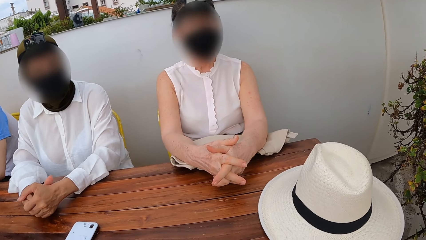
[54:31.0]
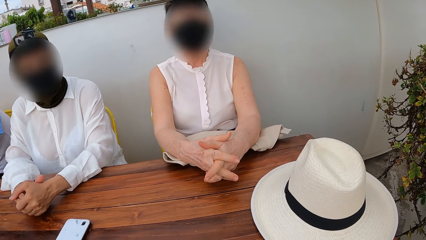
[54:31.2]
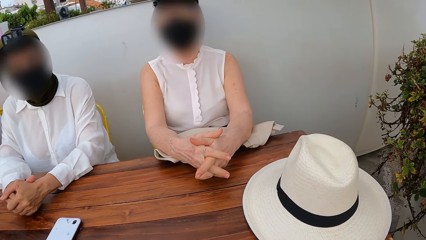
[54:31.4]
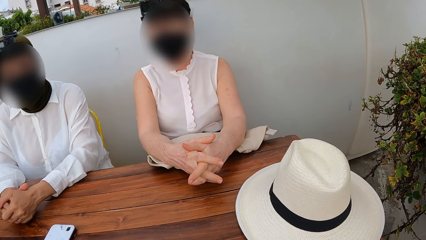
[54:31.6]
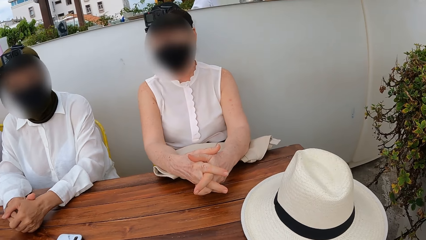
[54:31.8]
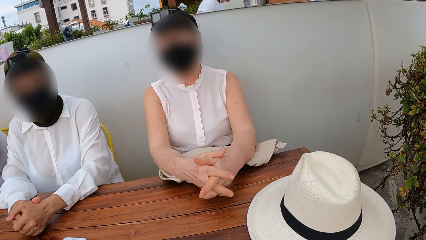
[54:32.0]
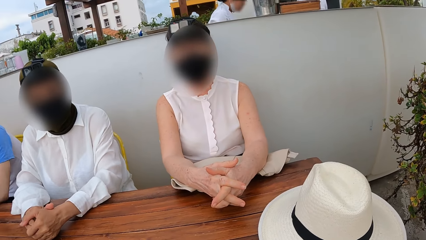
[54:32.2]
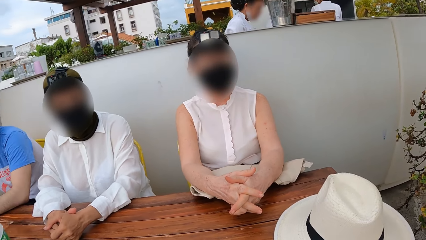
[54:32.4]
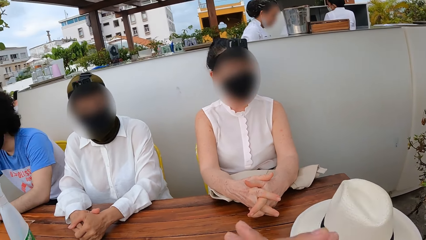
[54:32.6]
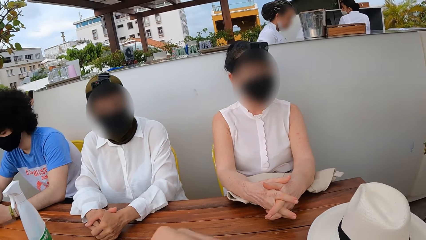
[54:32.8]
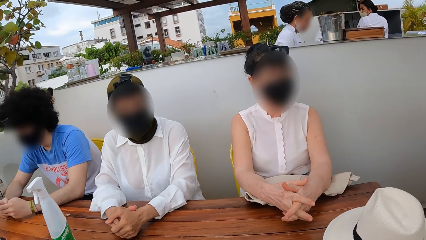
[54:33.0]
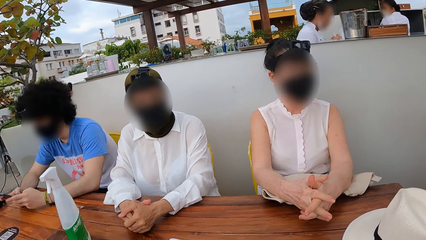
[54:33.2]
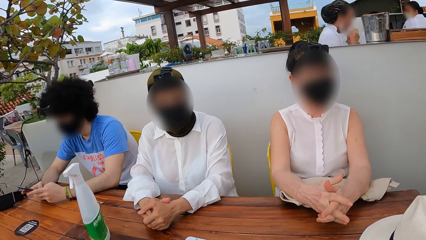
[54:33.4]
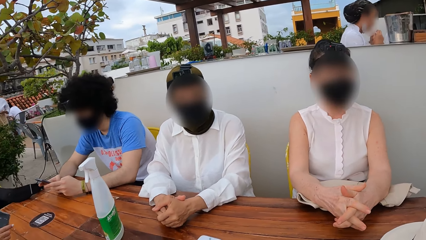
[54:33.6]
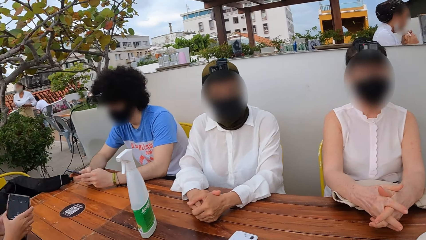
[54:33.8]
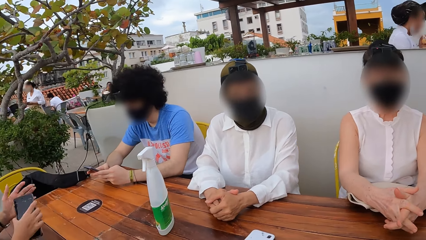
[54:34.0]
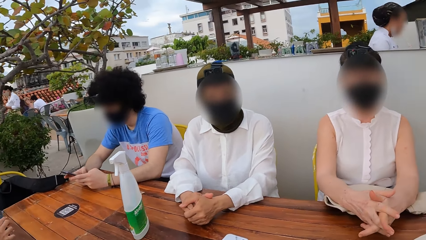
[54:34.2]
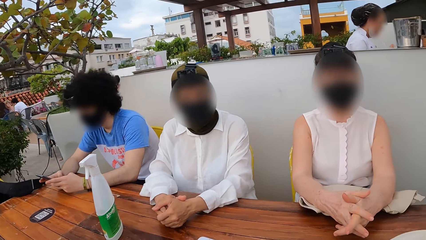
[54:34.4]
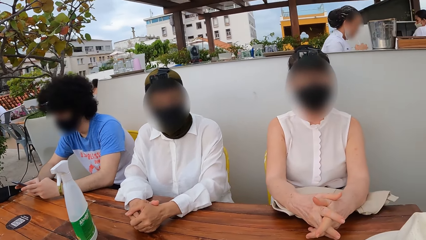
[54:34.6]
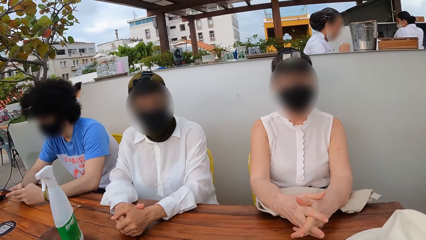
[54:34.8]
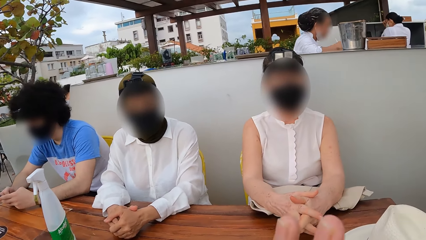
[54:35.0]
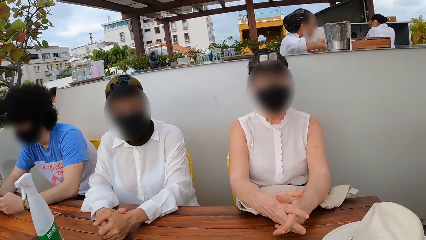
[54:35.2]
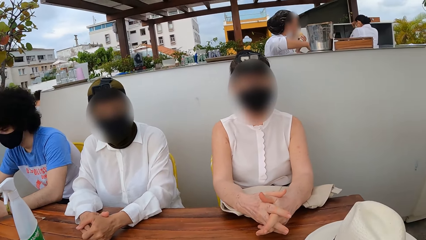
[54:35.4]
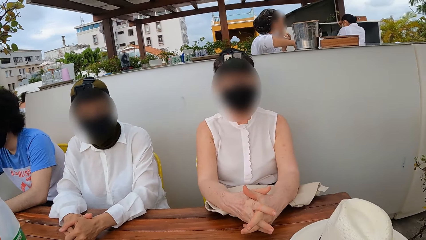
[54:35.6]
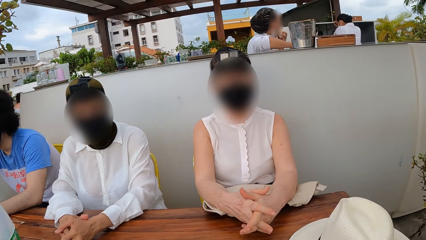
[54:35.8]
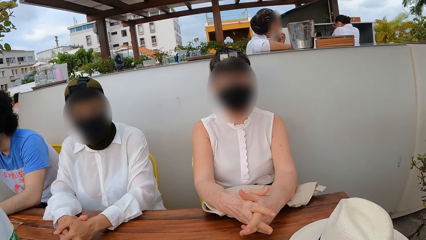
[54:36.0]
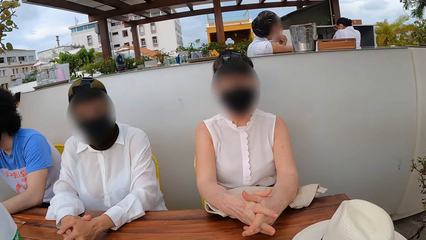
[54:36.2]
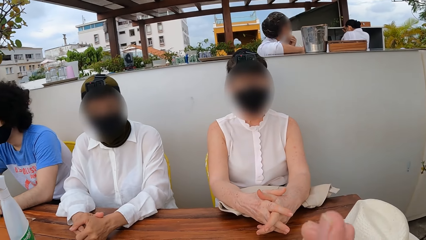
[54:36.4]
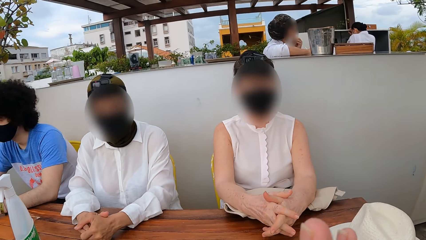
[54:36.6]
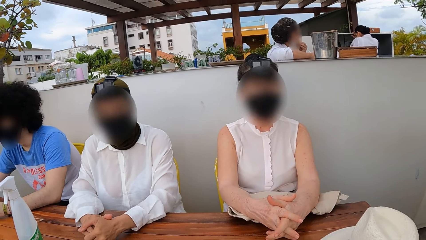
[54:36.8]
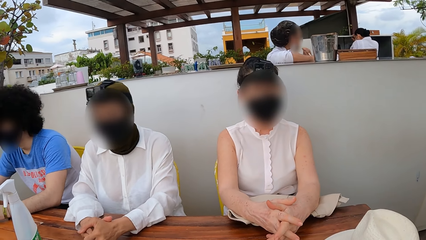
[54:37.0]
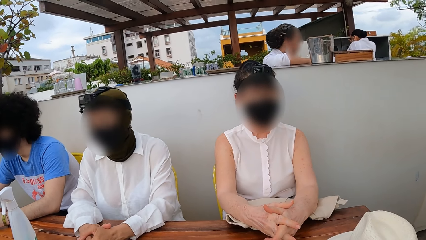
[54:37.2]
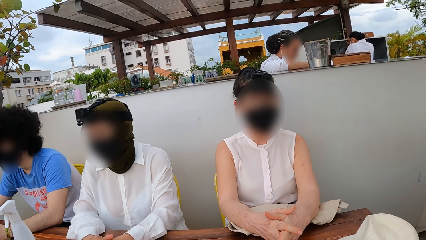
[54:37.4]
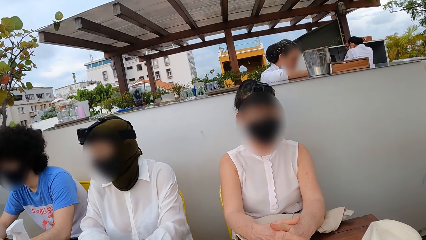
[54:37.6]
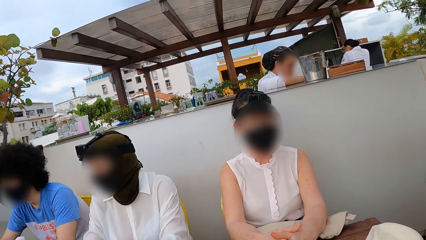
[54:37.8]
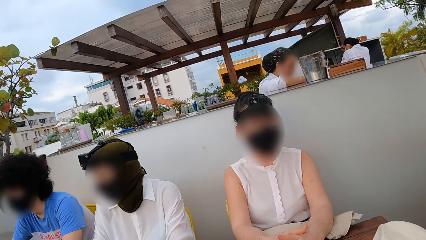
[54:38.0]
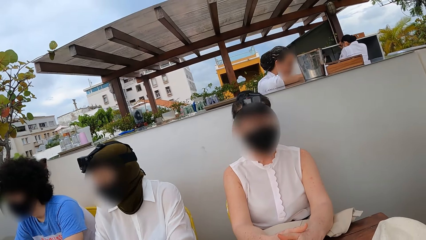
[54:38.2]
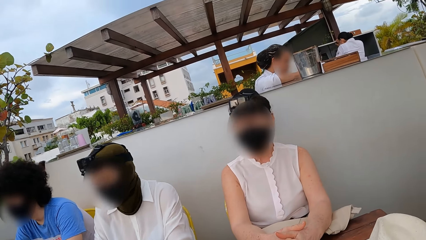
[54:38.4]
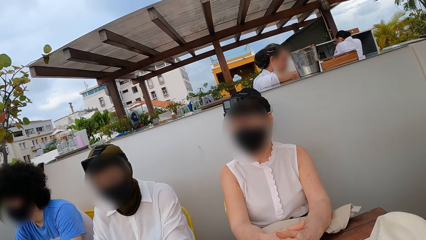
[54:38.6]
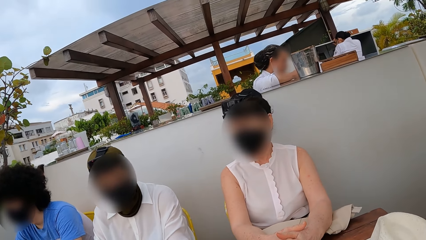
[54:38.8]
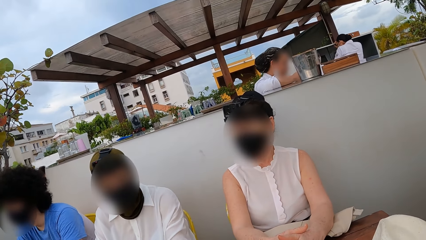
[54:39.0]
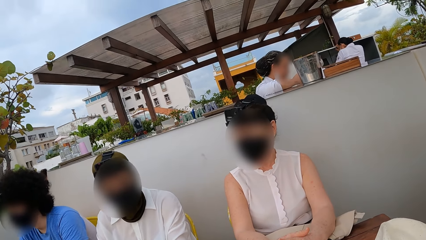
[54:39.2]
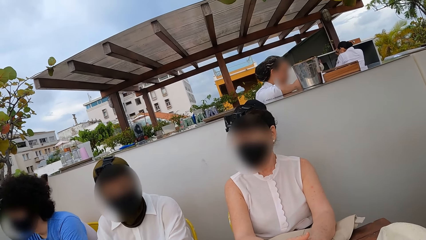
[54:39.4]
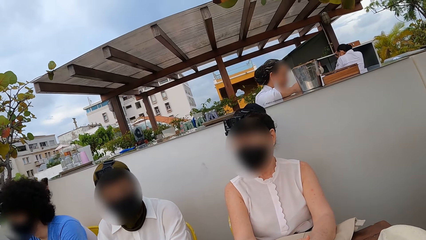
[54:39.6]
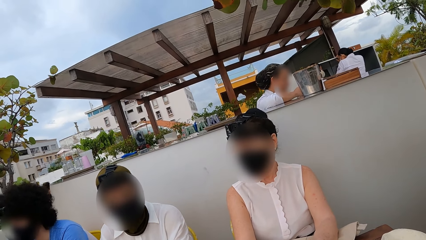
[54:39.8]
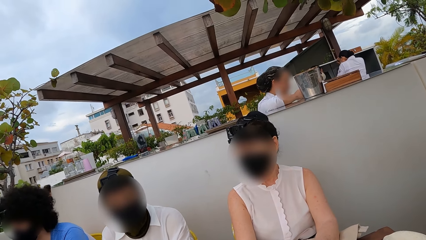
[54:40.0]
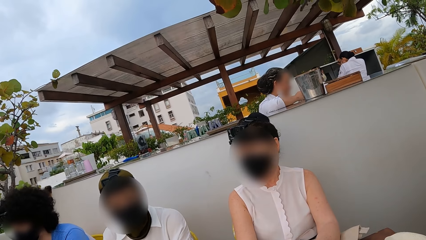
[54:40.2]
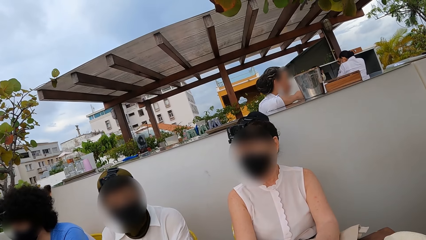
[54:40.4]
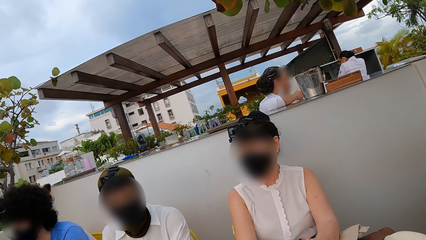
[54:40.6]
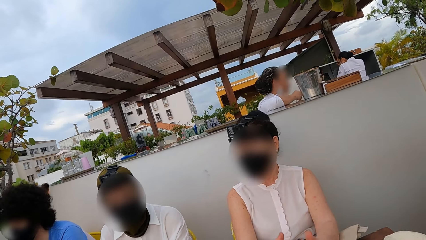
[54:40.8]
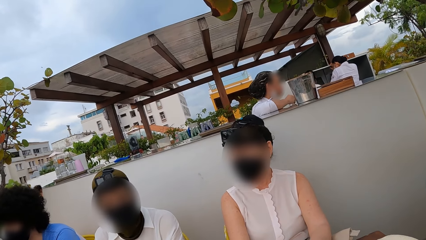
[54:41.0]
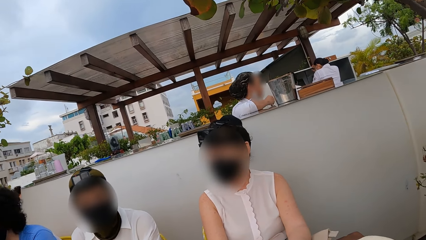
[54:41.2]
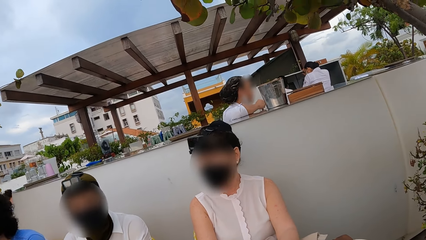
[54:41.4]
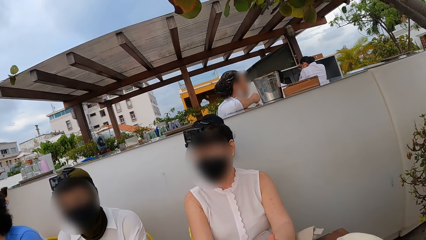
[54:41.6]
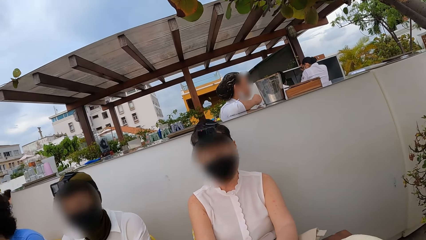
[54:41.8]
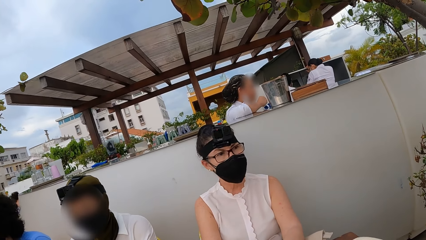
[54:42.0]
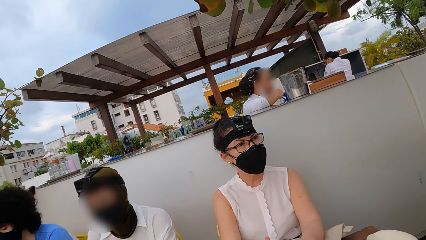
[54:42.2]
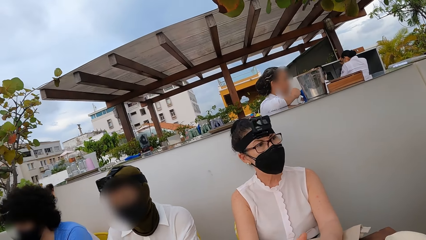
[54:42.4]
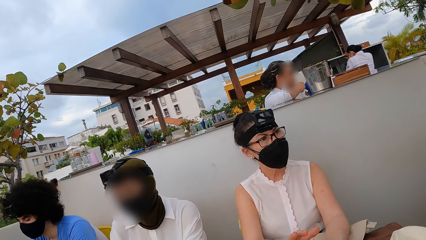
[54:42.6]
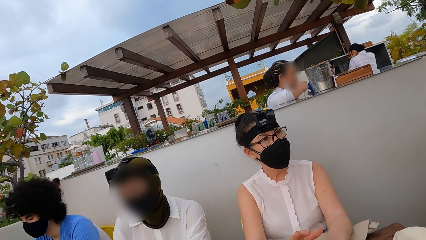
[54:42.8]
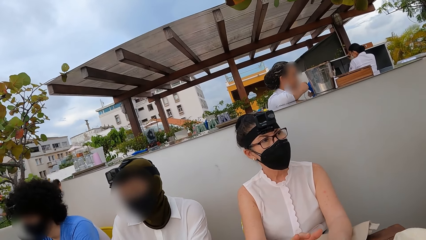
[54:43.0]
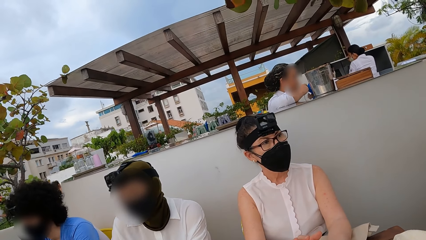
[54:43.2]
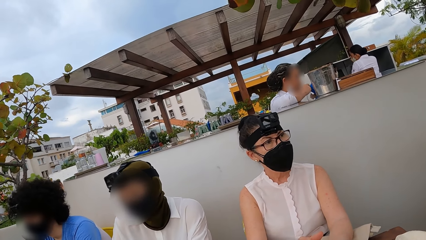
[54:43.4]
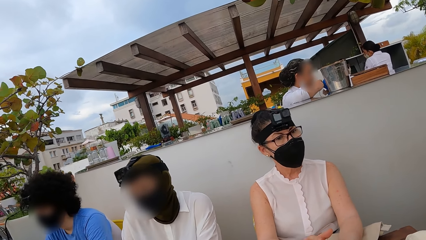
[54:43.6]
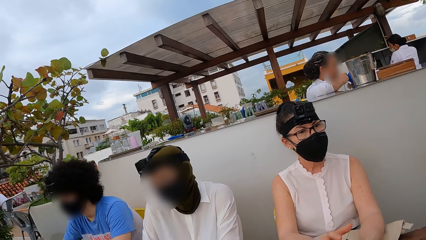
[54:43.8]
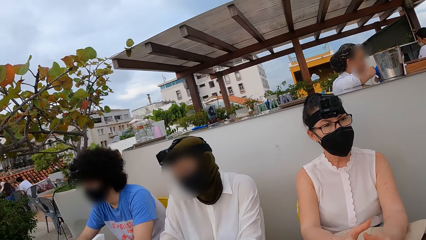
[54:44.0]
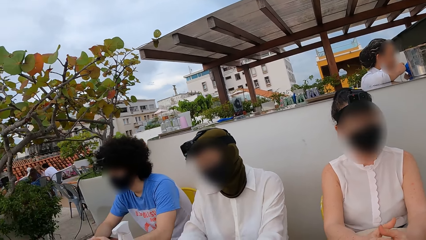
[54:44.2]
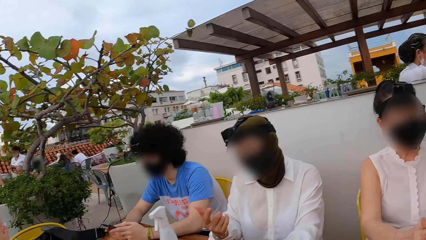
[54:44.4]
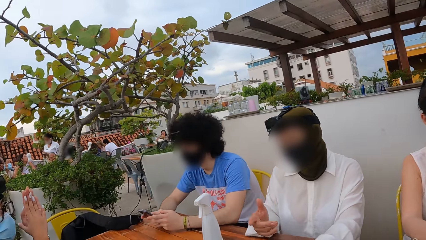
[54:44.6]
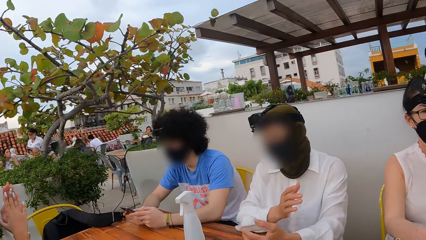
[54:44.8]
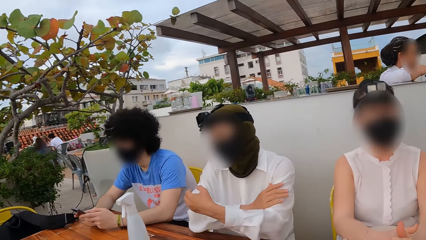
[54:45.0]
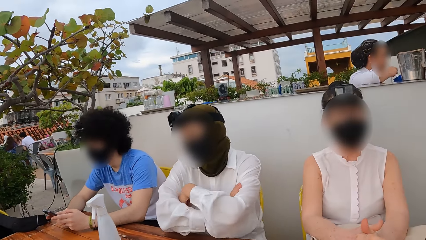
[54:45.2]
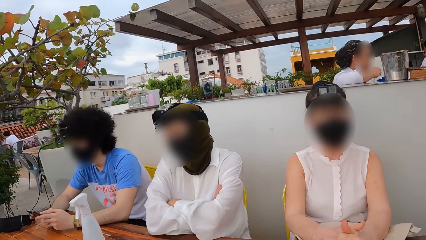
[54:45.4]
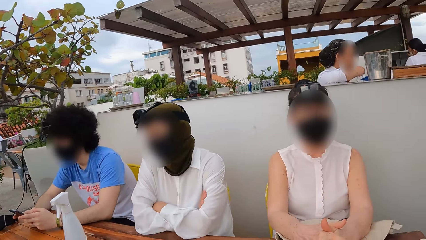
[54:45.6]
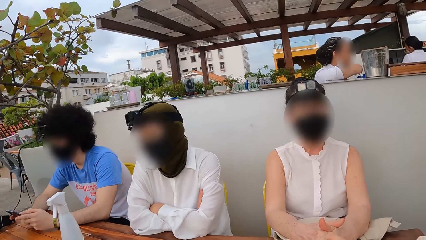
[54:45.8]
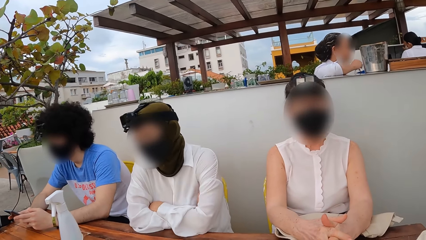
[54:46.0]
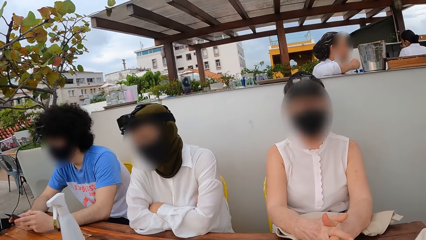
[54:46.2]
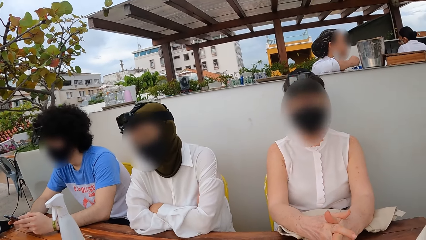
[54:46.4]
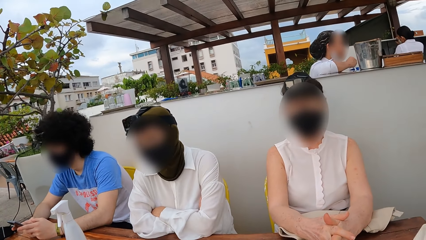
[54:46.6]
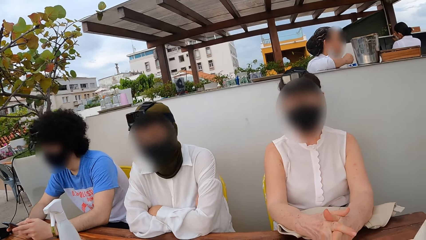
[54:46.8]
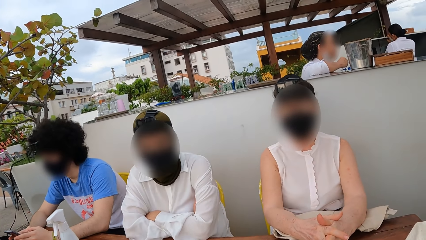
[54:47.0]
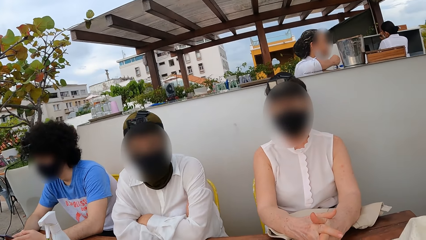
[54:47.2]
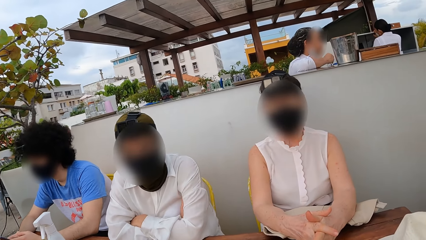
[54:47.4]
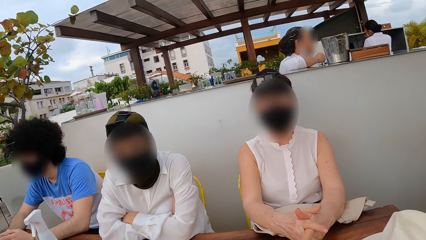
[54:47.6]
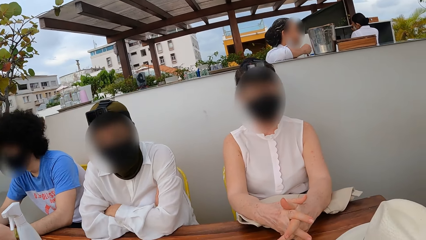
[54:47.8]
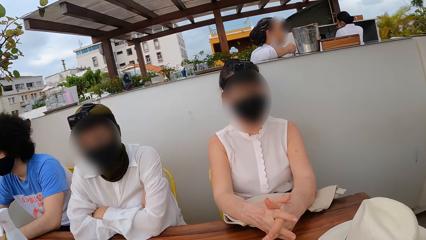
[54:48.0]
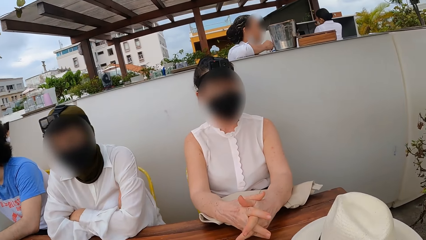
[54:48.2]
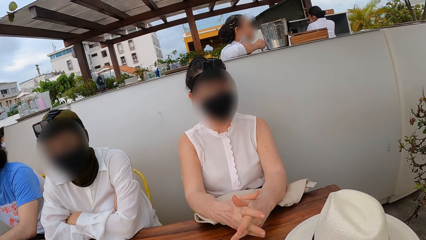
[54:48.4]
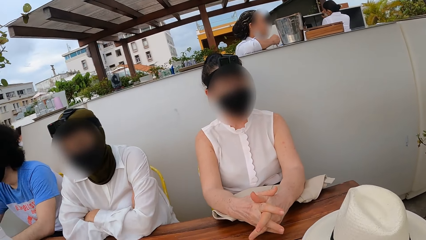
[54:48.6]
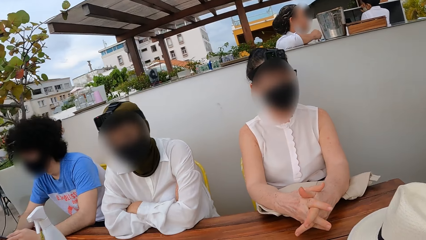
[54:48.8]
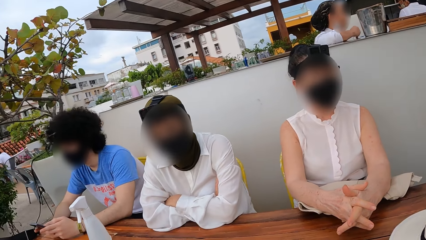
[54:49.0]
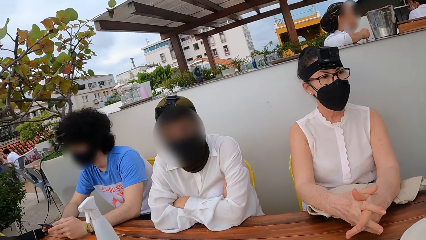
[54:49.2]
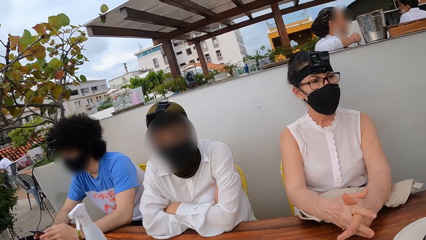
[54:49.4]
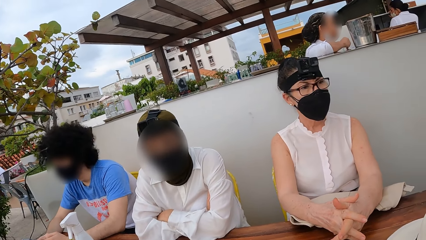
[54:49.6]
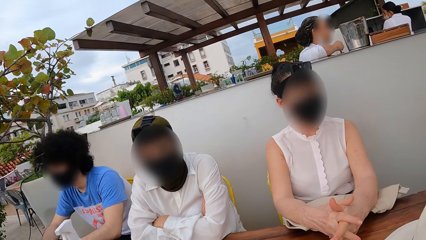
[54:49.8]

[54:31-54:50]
The camera wearer adjusts a hand, looks around, adjusts hands, stares, and looks around. A lady crosses her hand.
